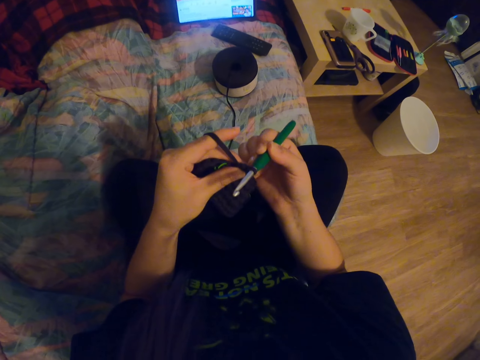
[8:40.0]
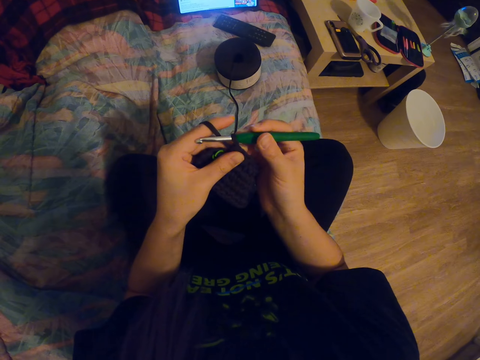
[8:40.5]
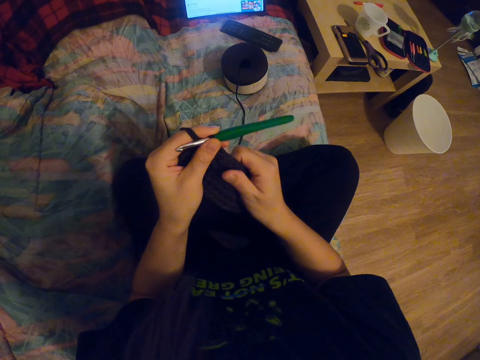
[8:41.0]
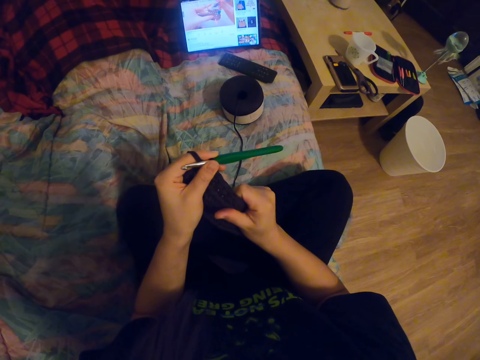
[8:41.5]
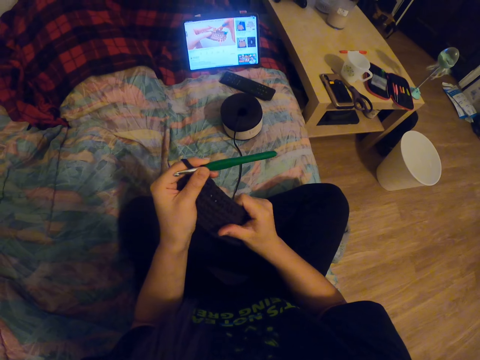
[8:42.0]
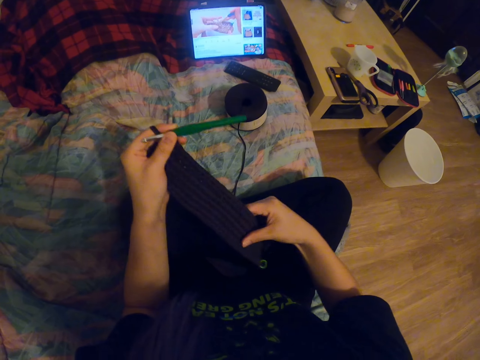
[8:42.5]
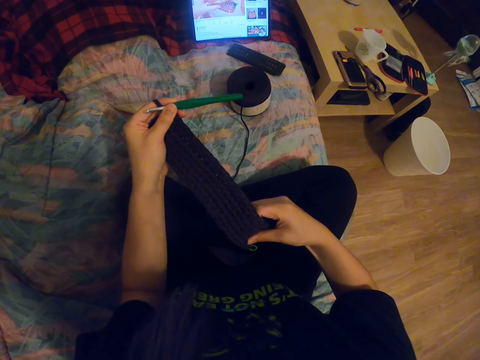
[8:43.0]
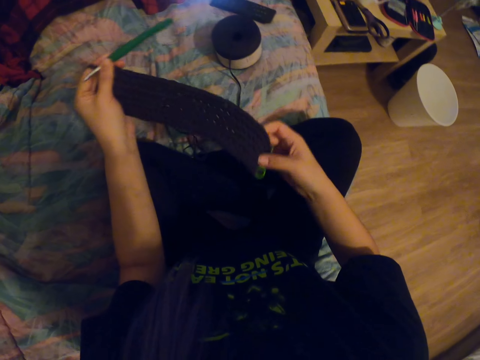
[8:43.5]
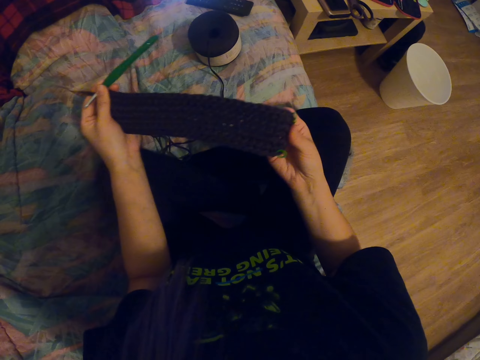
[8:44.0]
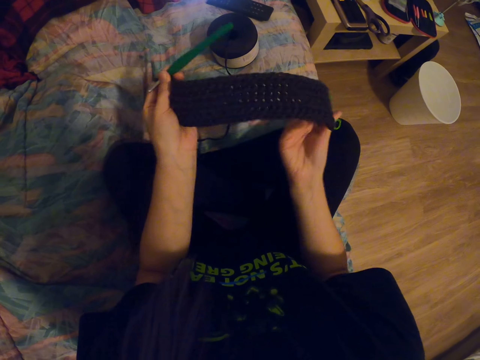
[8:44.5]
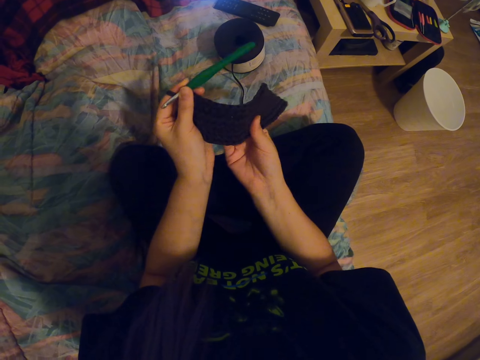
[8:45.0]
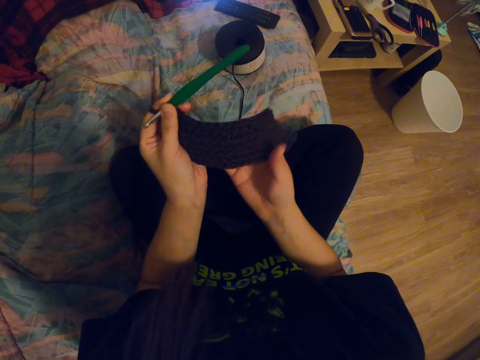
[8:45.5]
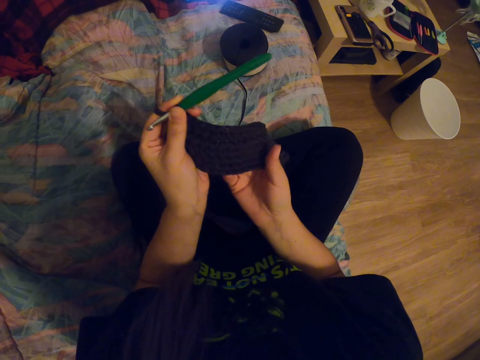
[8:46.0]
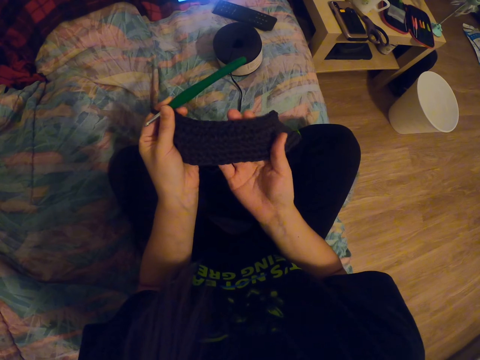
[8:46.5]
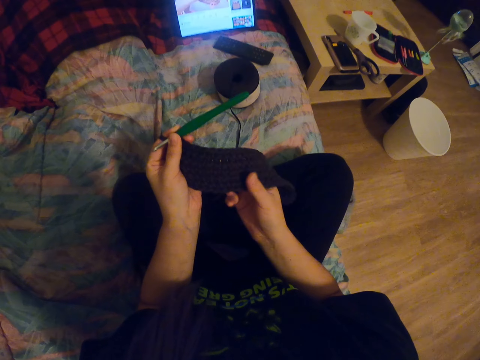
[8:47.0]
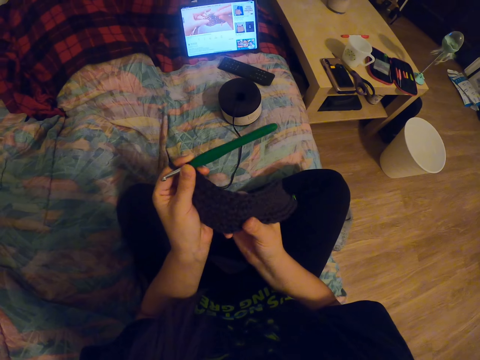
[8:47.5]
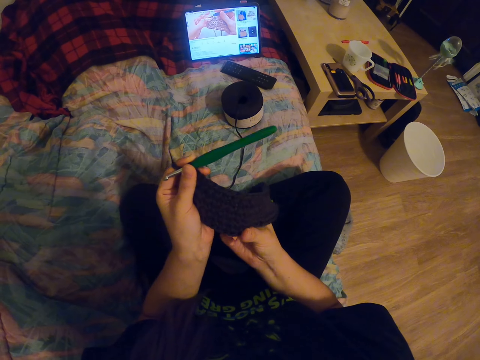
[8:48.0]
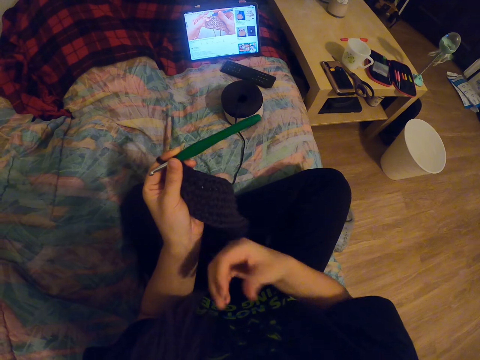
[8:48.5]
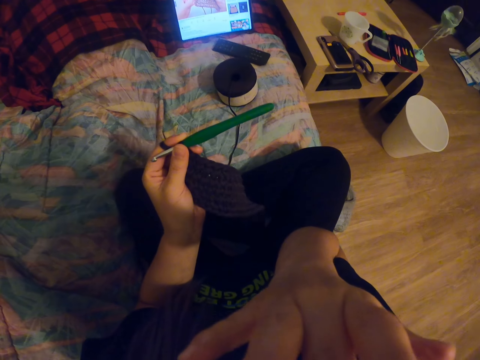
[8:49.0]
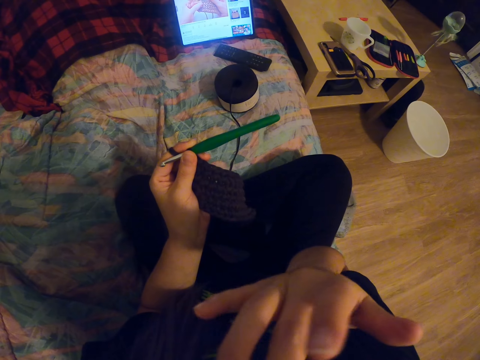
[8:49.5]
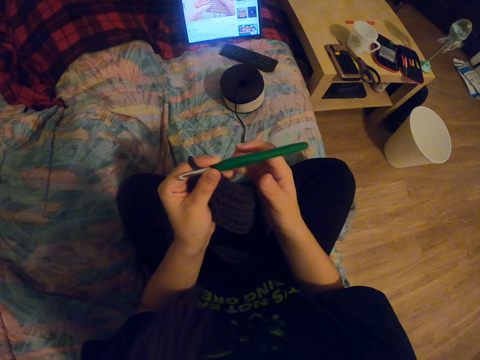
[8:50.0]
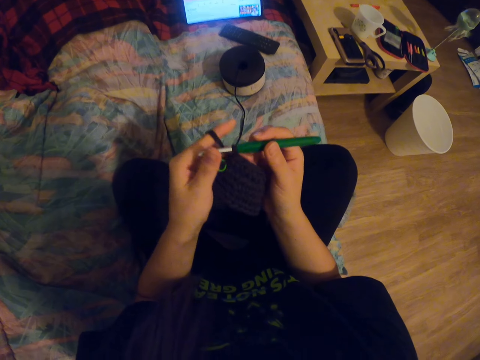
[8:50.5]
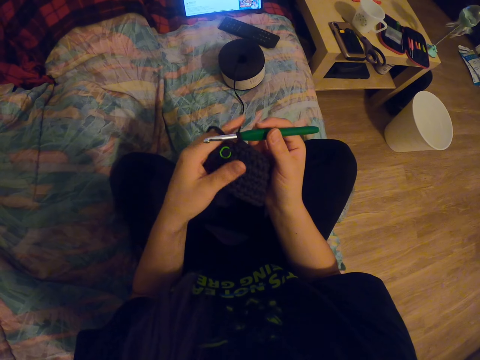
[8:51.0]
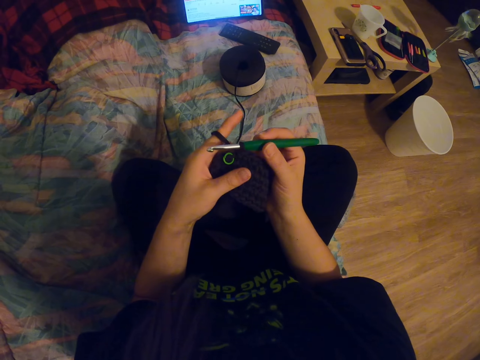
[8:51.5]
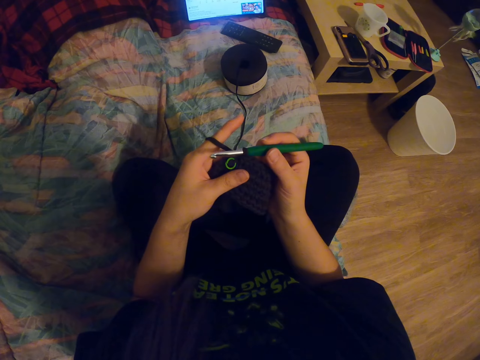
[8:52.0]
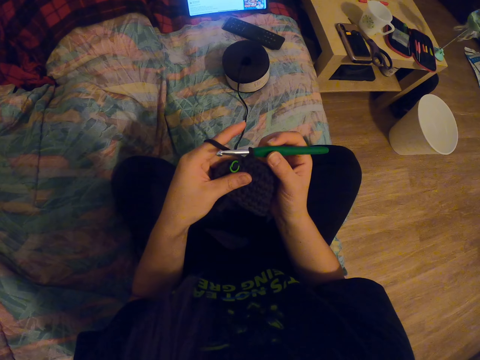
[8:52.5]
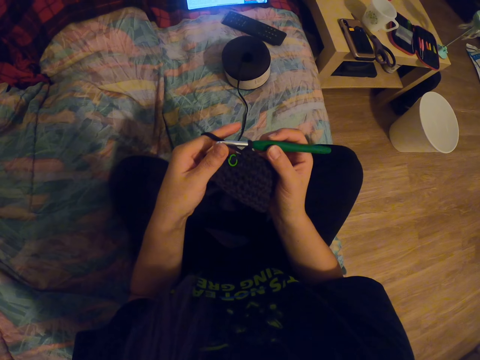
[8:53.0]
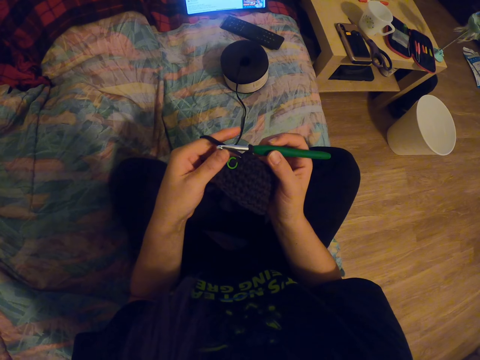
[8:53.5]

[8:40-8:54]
The camera wearer adjusts a knitted fabric with her hands. She touches the fabric with her right hand. She straightens the knitted fabric with her hands. She adjusts the knitted fabric with her hands. She scratches her face with her hand. She rubs her chin with her hand. She holds a crochet needle or knitting needle with her right hand. She adjusts the knitting needle on the knitted fabric. She touches the fabric with her left hand.

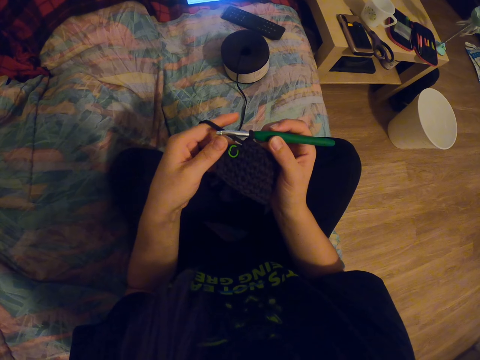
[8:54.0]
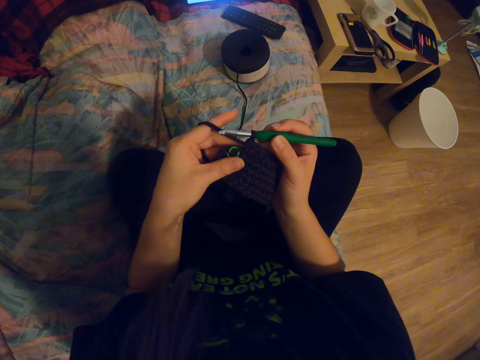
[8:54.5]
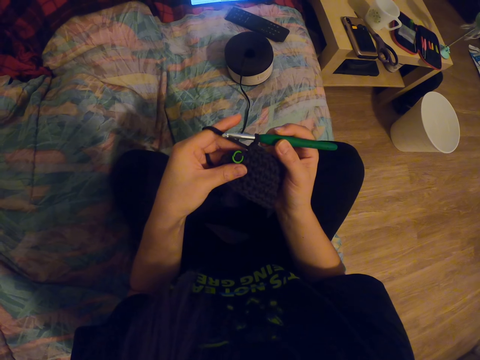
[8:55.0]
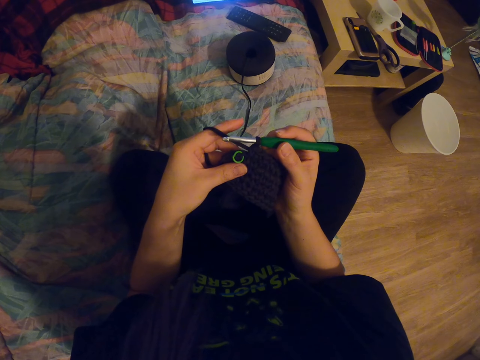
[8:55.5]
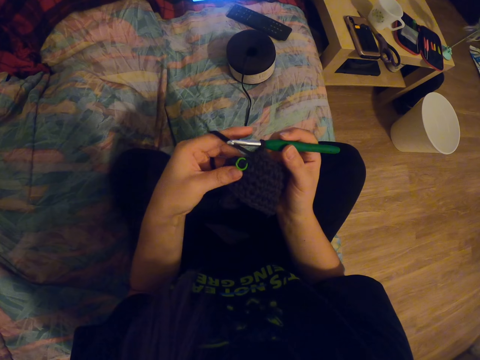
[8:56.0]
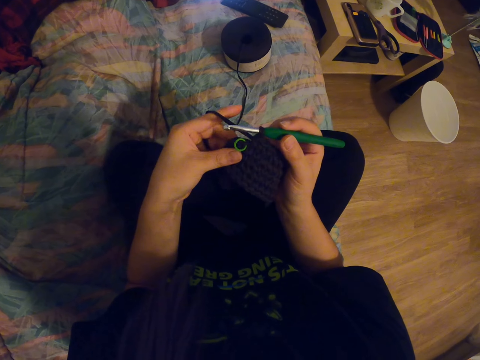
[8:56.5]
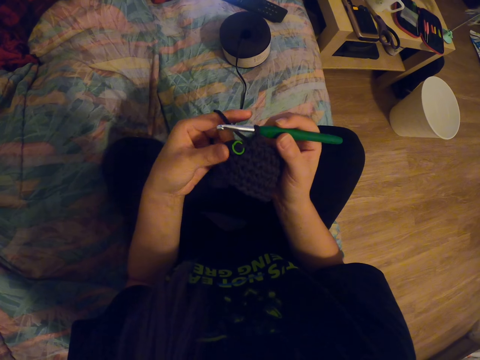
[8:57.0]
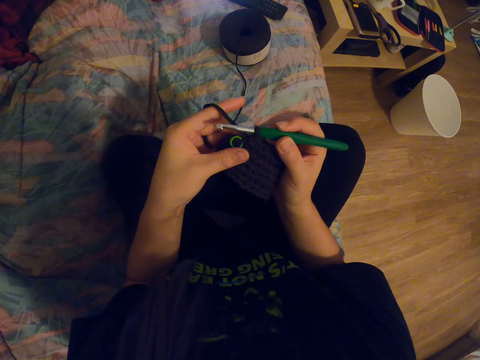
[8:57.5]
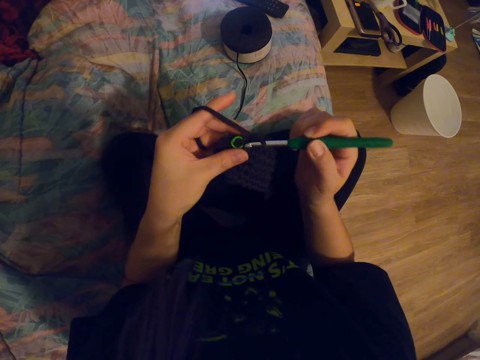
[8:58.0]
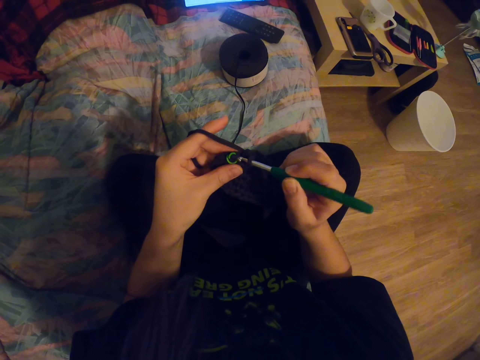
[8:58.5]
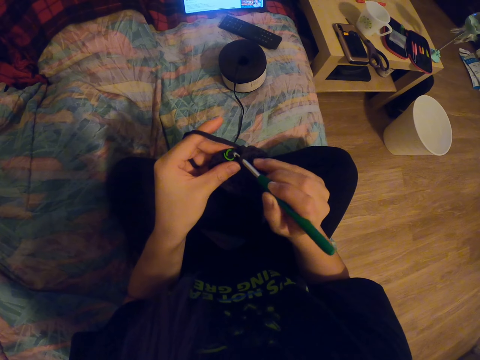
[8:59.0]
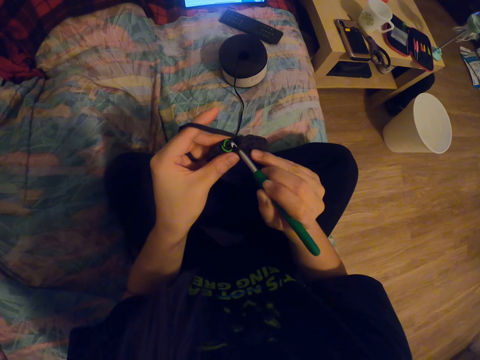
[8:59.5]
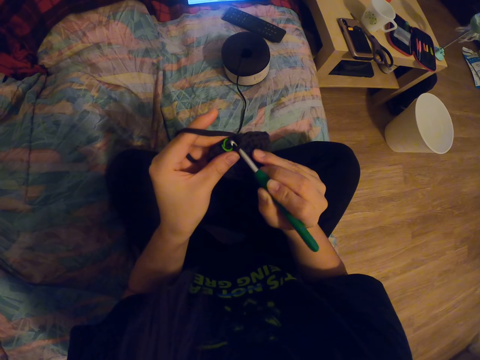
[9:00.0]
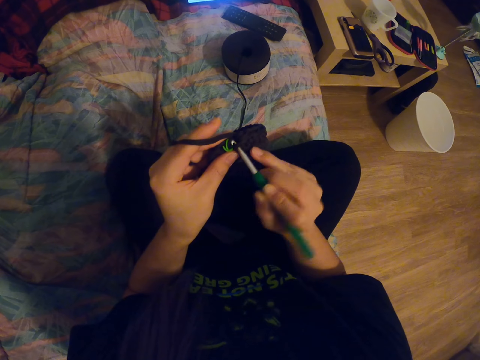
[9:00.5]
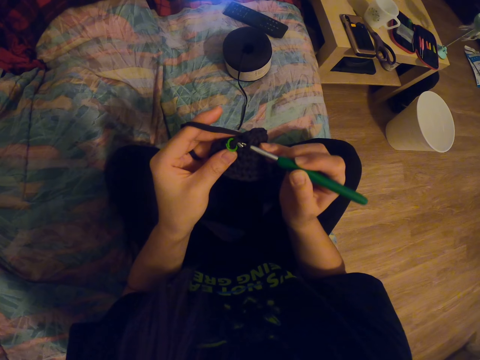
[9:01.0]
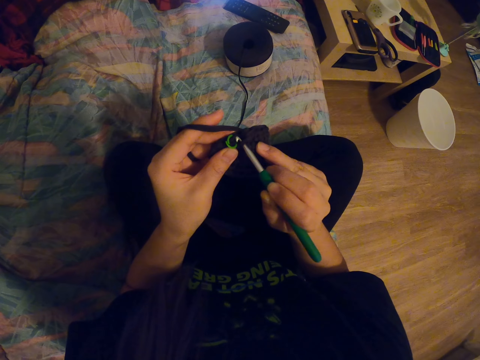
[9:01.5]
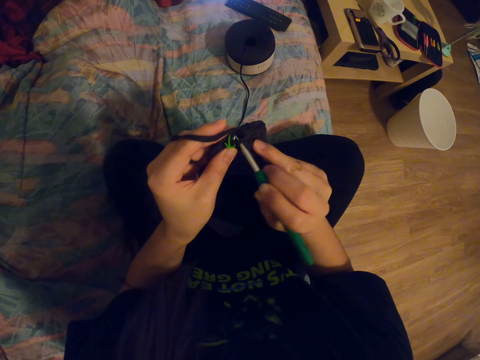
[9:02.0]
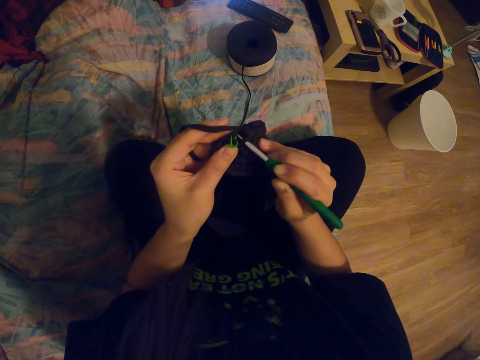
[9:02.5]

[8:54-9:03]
The camera wearer looks around a room. She adjusts a knitted fabric with her hands. She knits the fabric with a knitting needle.

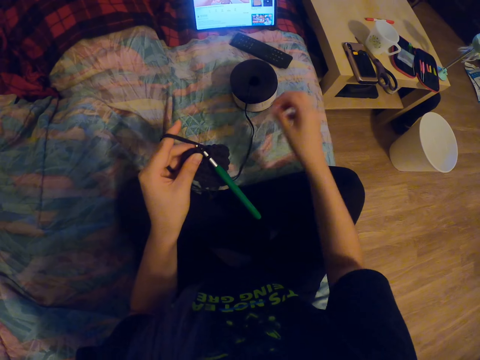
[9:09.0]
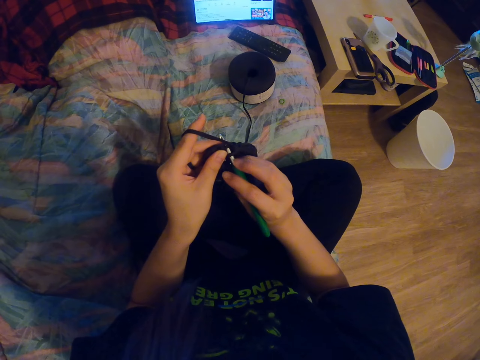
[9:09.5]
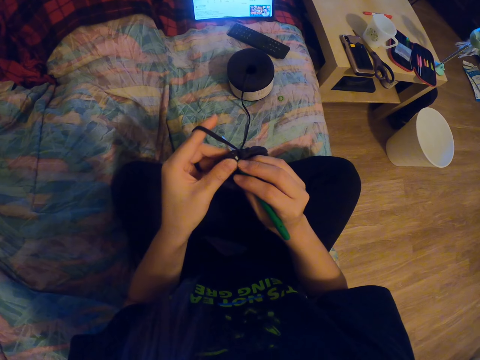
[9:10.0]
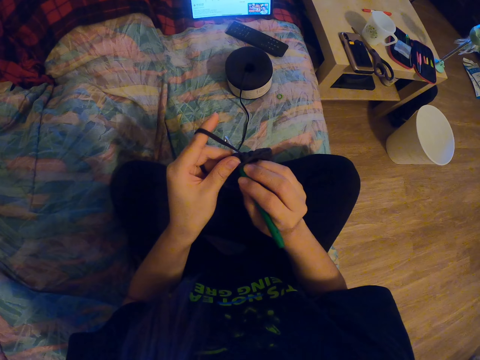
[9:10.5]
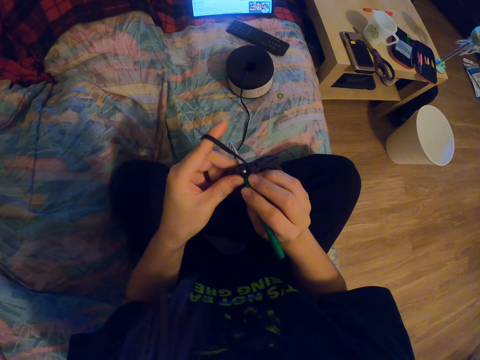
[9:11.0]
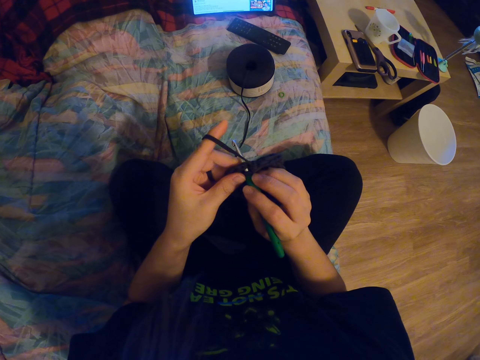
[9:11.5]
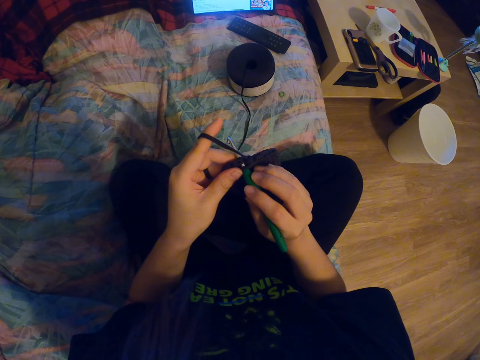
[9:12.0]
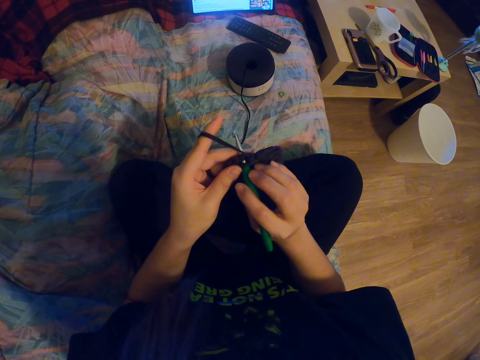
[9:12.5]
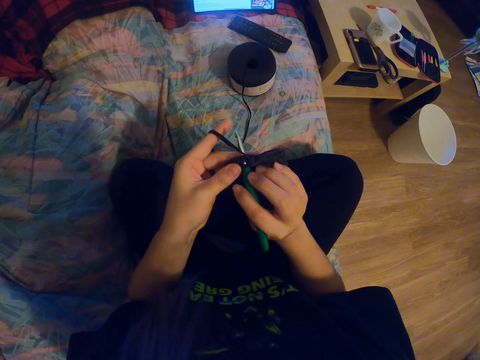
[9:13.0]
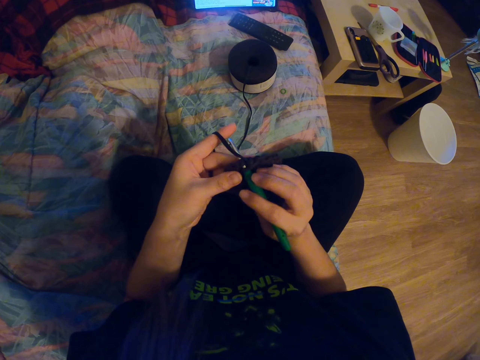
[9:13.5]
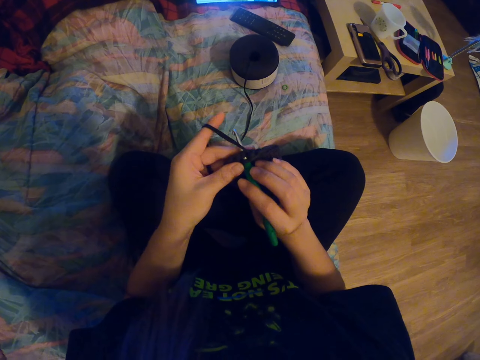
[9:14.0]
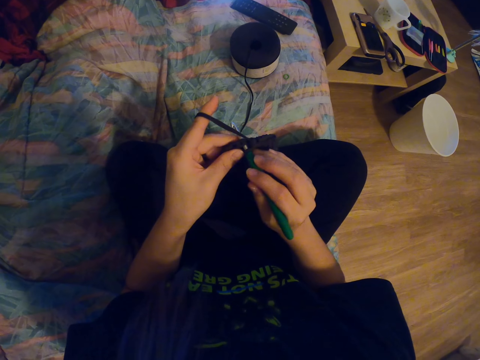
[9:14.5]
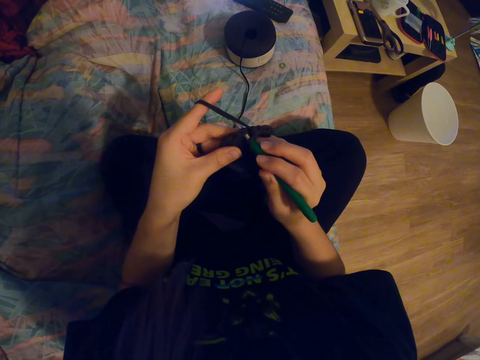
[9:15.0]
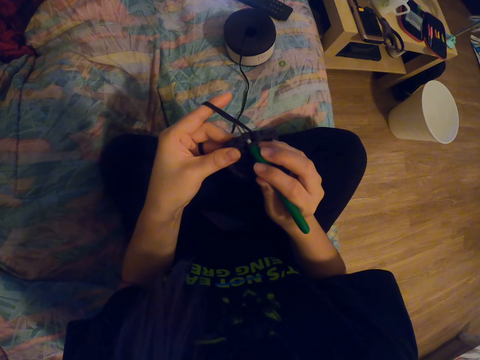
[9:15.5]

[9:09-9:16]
The camera wearer holds a crochet needle or knitting needle with her right hand. She knits a fabric with the knitting needle. She adjusts the knitted fabric with her hands. She touches the fabric with her left hand.
